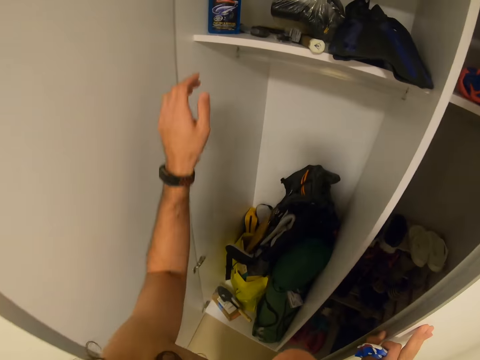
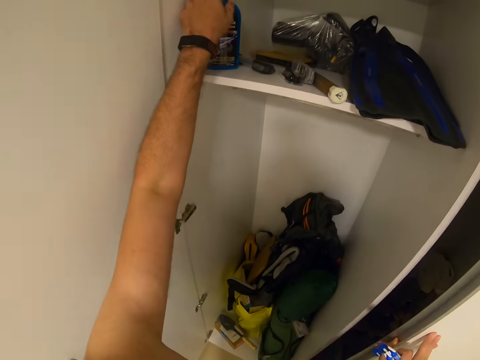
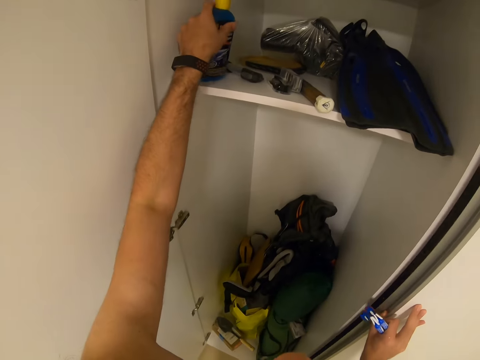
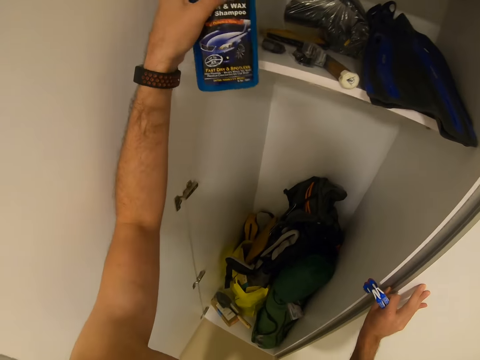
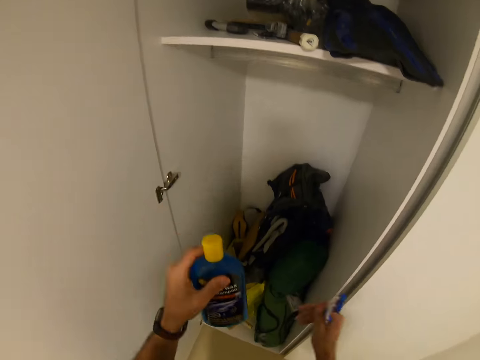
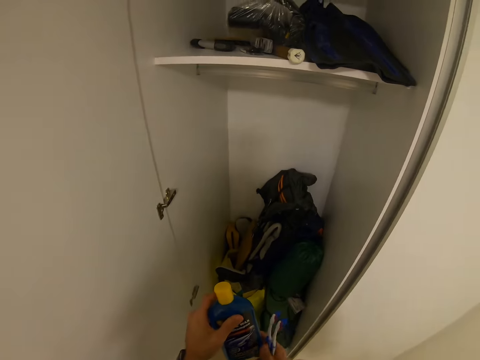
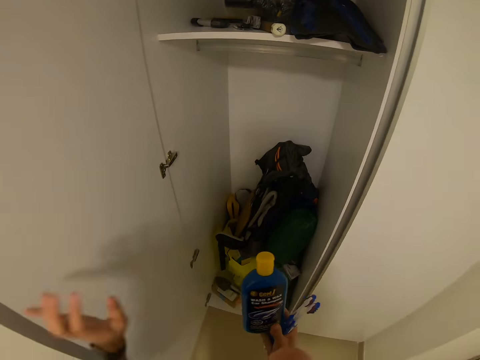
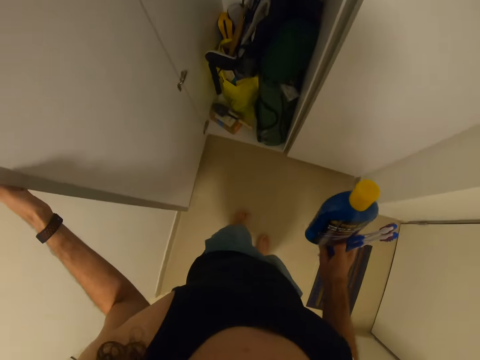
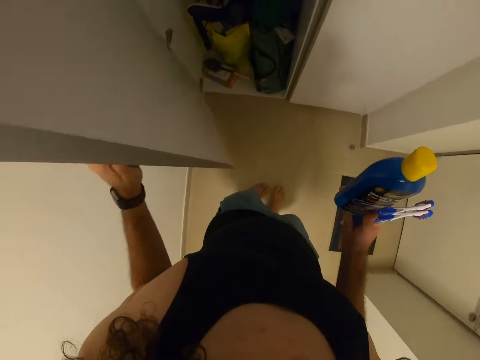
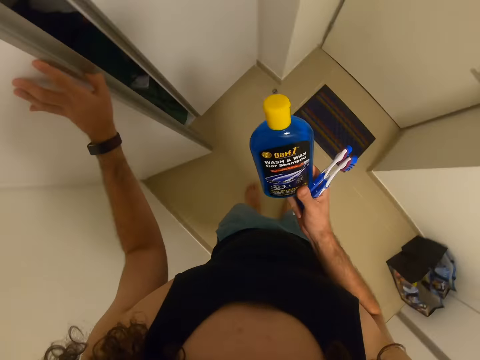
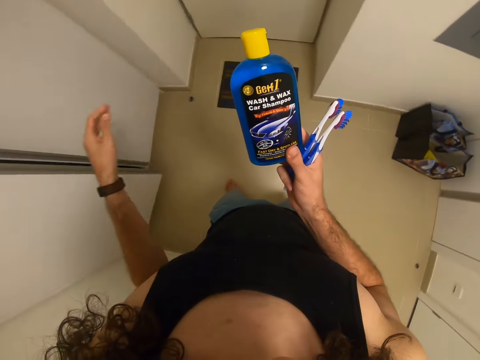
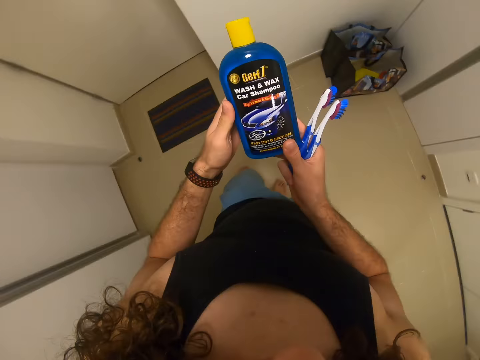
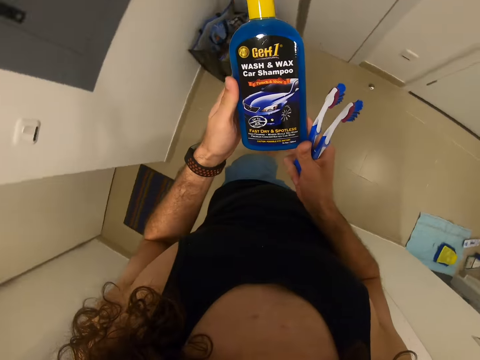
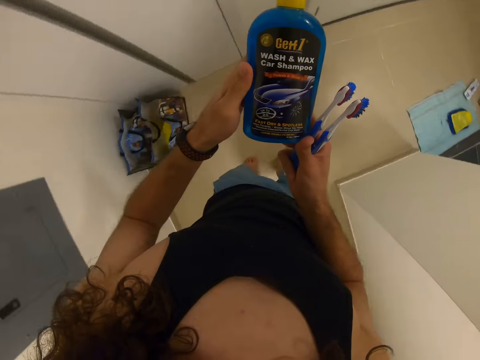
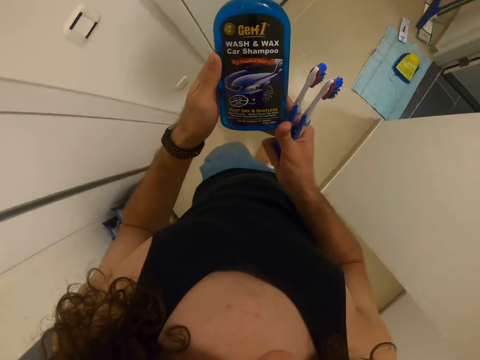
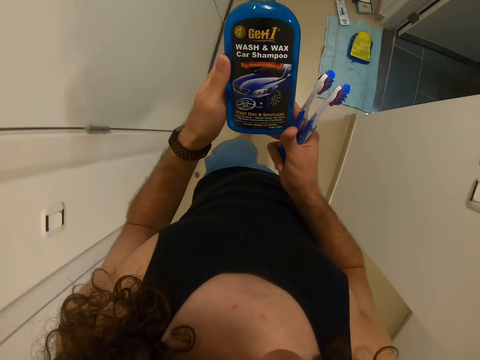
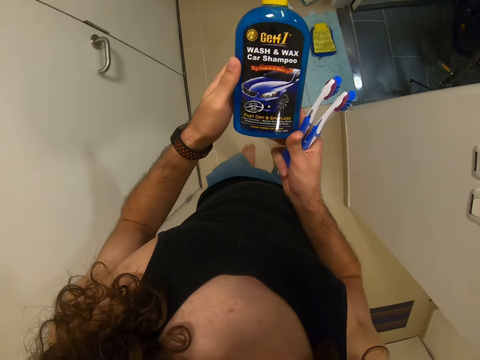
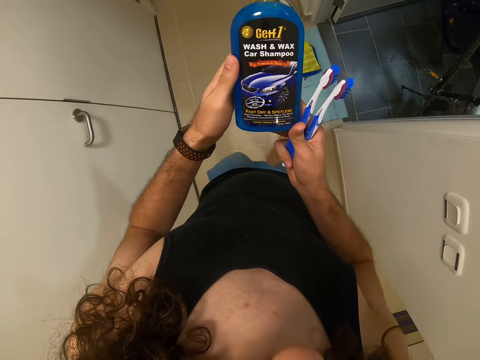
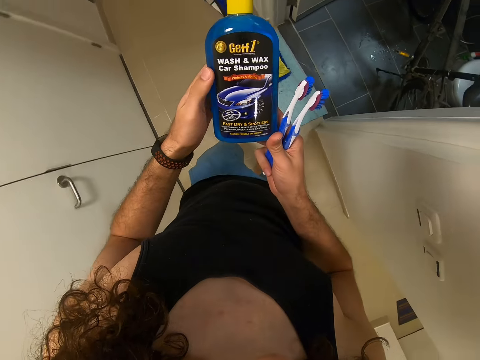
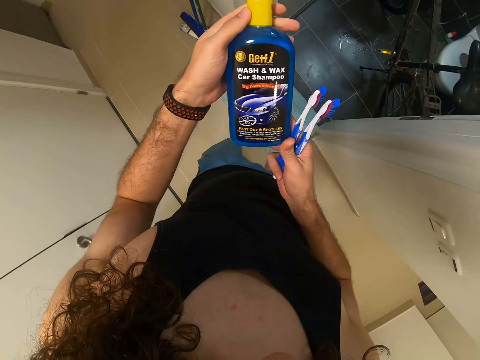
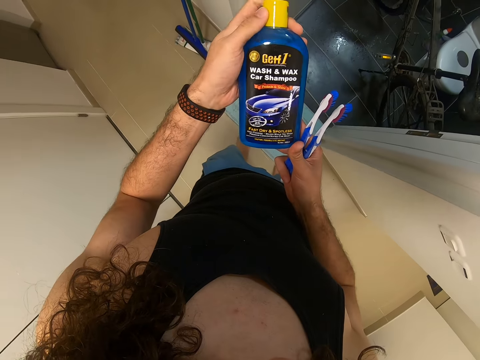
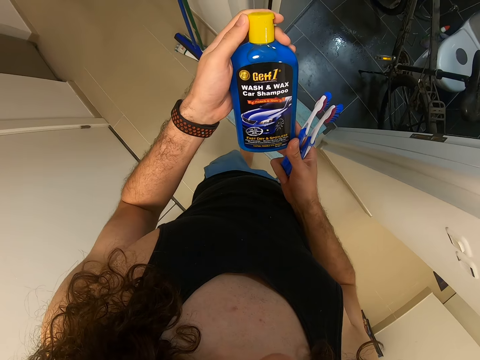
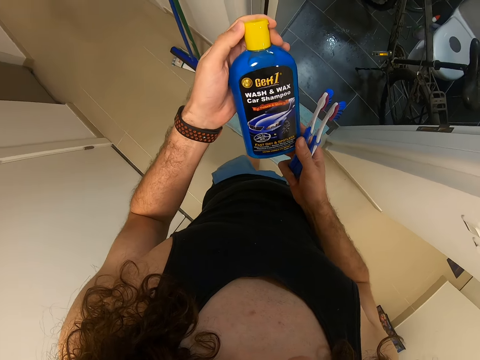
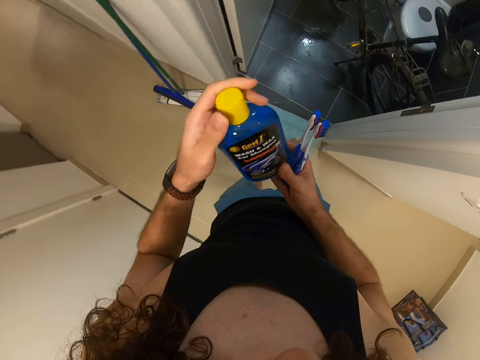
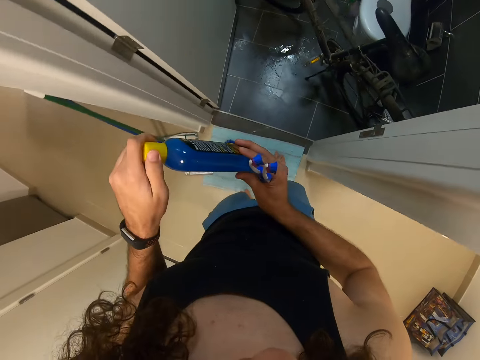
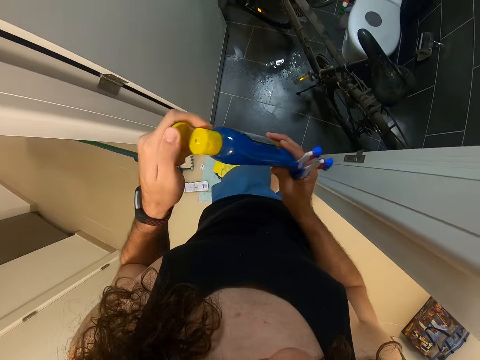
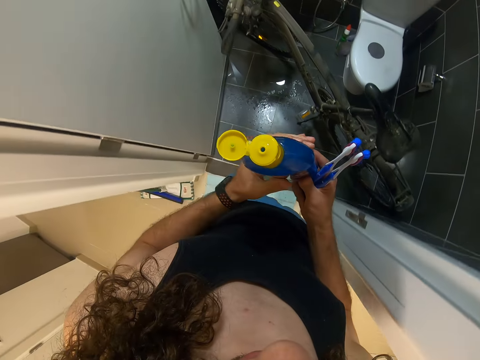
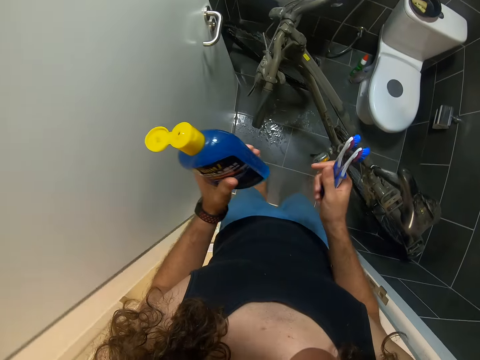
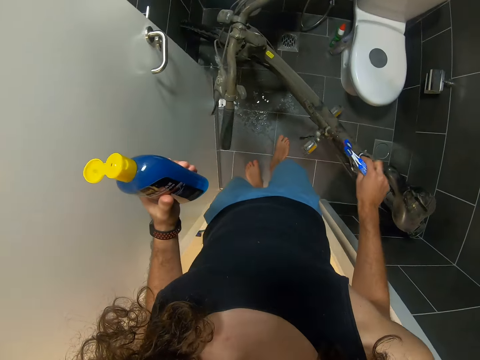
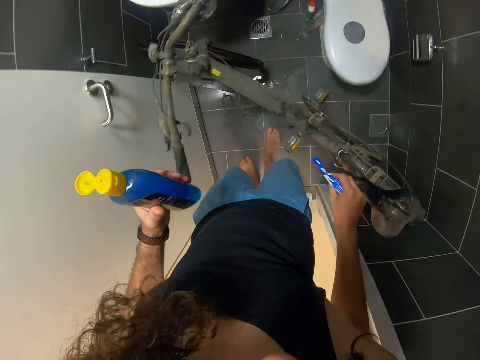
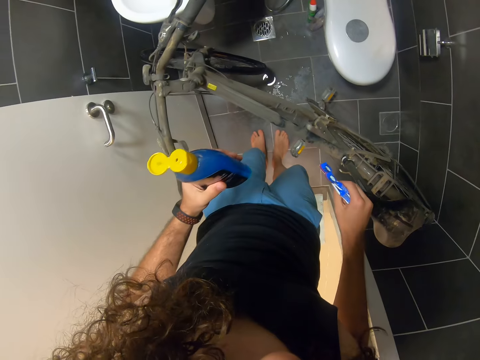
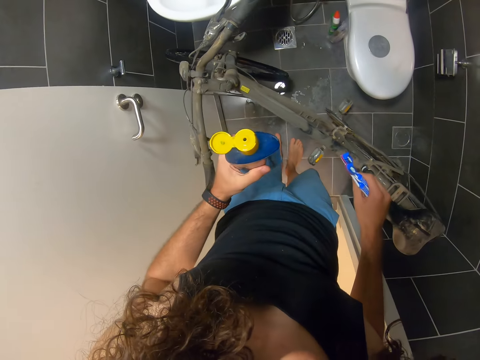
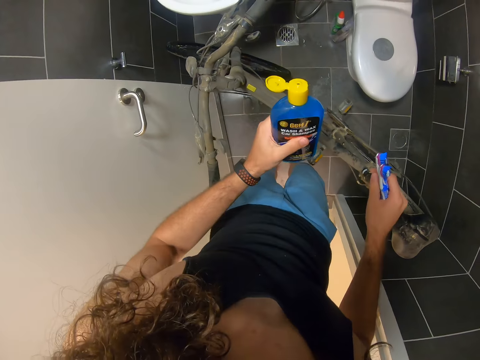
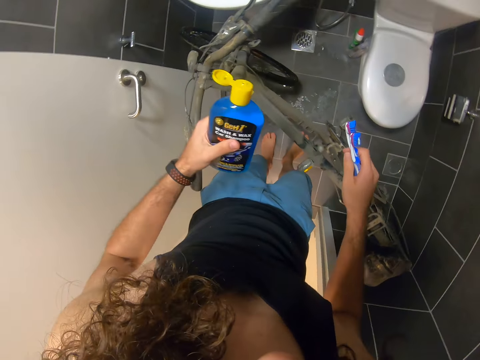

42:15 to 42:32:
The camera wearer takes car shampoo from the wardrobe. They close the wardrobe. They stare at a bottle of shampoo. They walk in the house. They open the bottle. They stare at a bicycle.

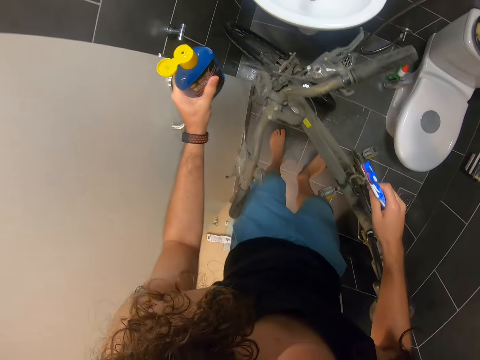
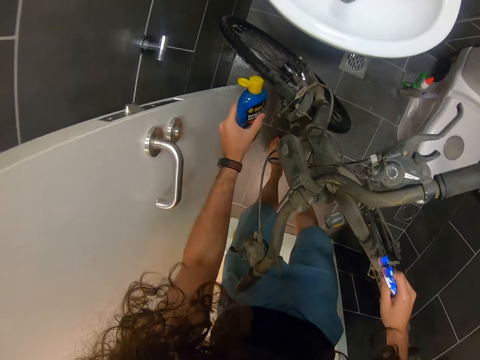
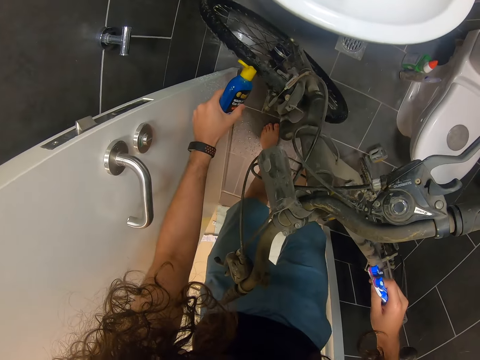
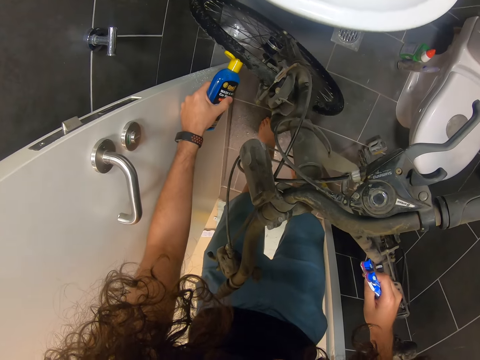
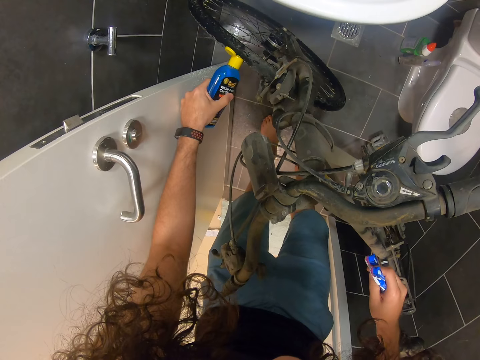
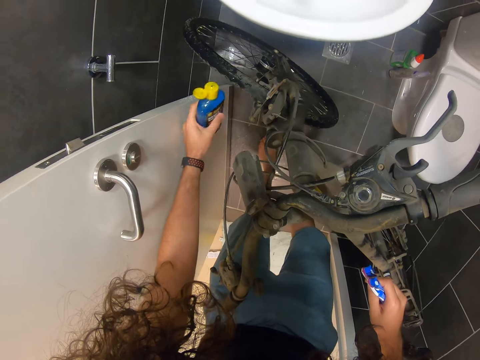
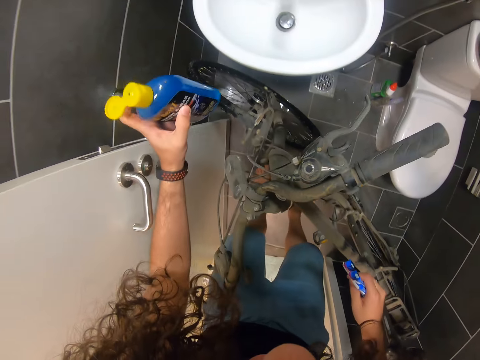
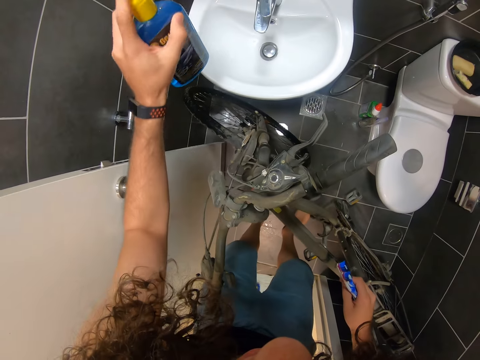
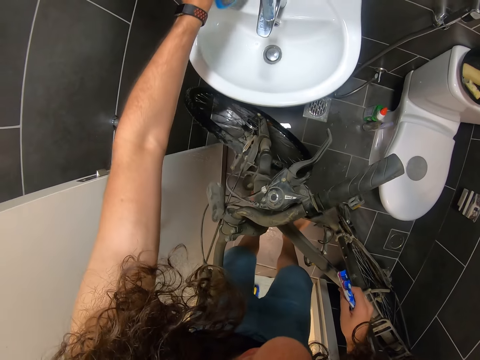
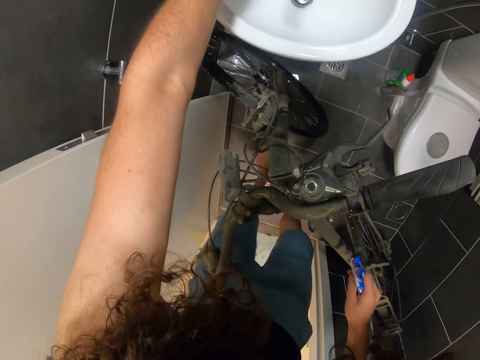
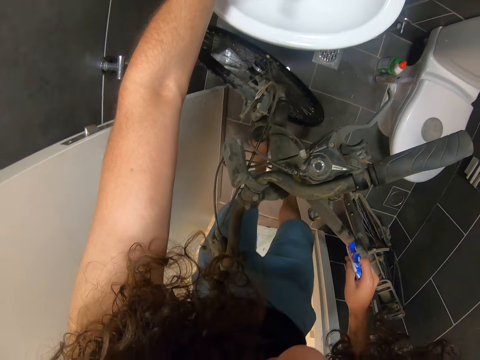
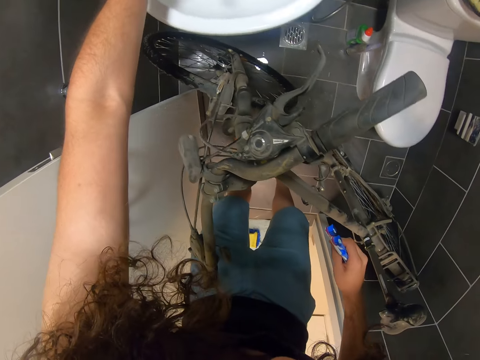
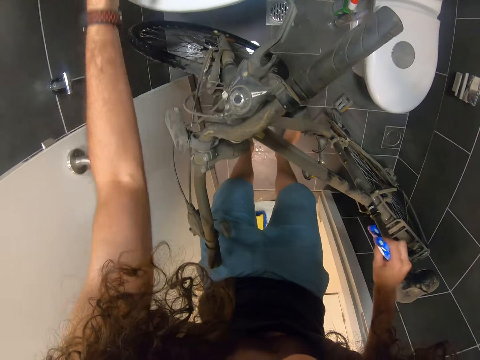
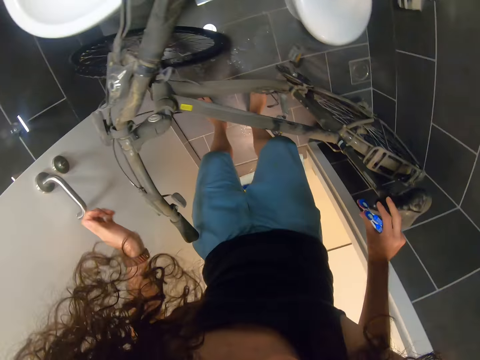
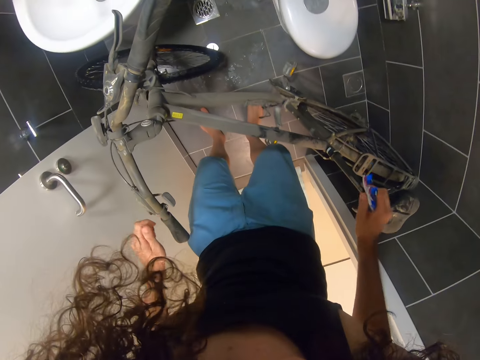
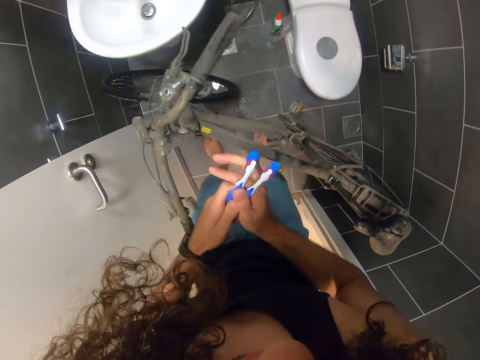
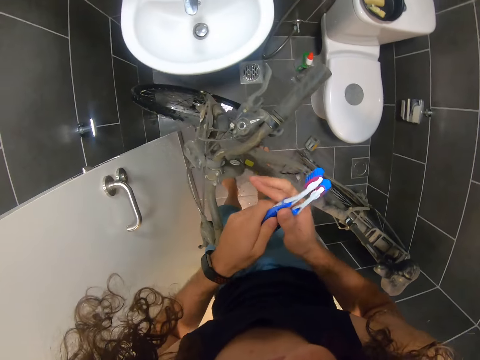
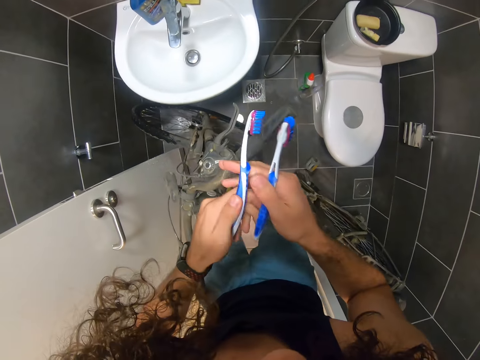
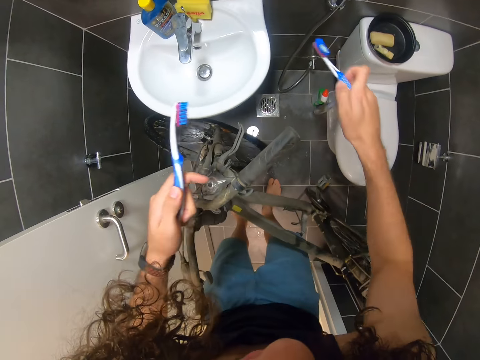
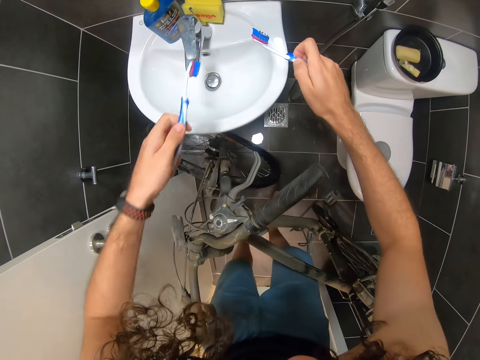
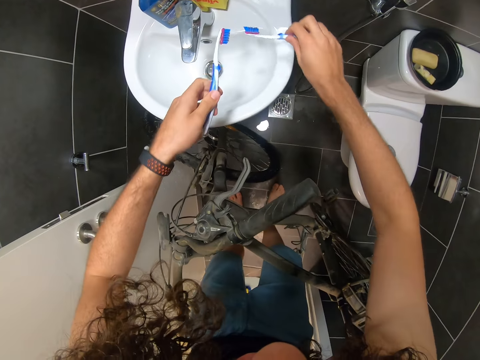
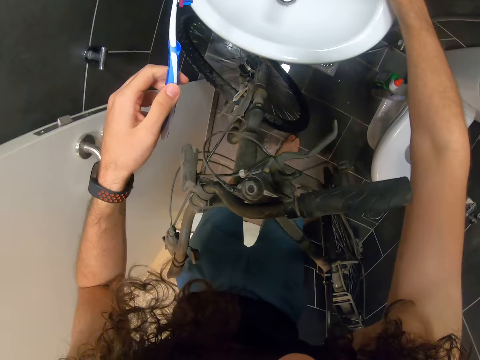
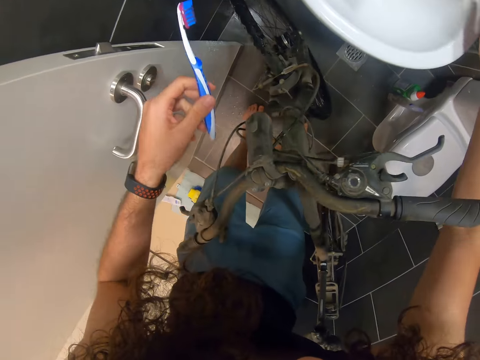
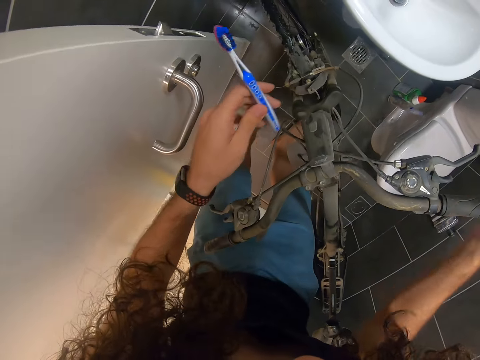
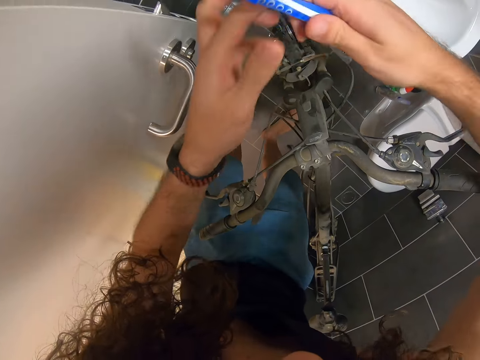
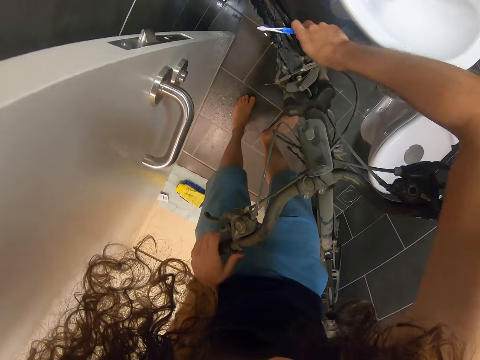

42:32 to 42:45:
The camera wearer applies shampoo on the bicycle wheel. They put the shampoo on the sink, close the bottle cap, and drop the bottle. They look around. They put the toothbrush on the sink. They exchange the toothbrush to the right hand. They scrub the bicycle wheel with the brush.
